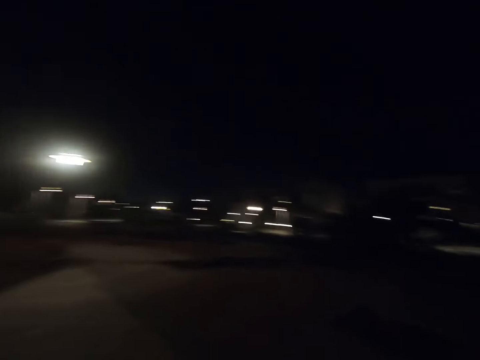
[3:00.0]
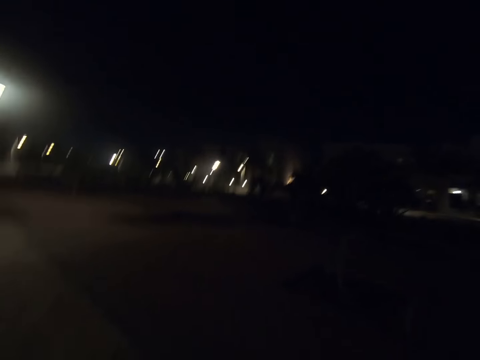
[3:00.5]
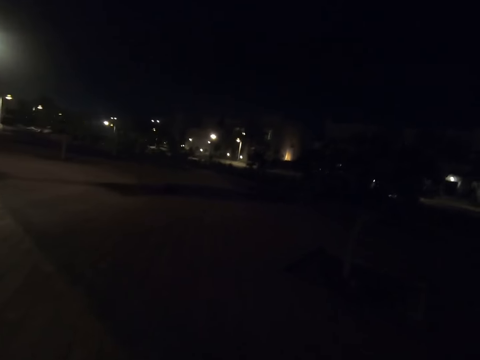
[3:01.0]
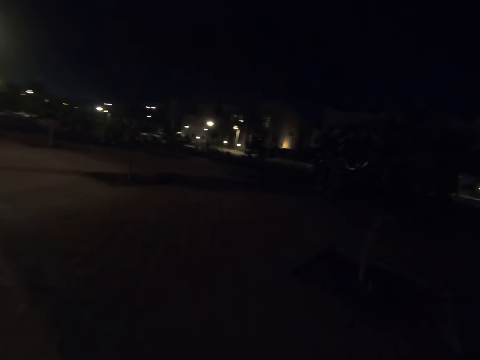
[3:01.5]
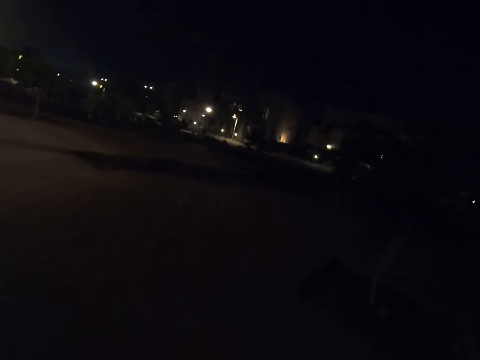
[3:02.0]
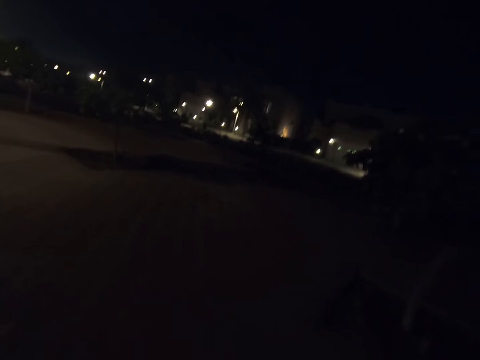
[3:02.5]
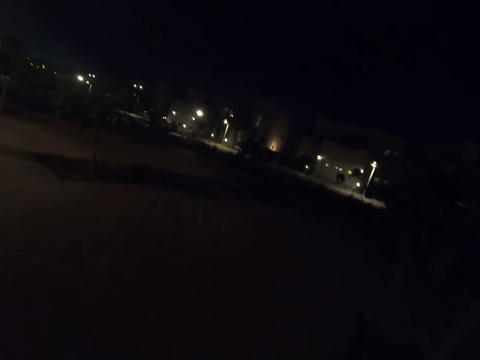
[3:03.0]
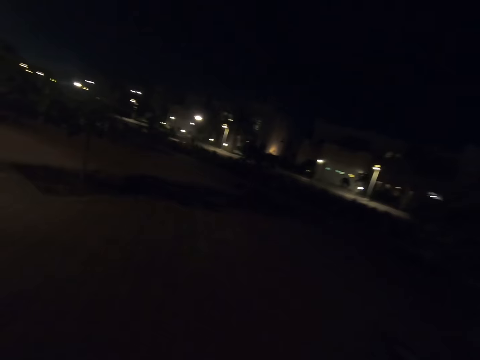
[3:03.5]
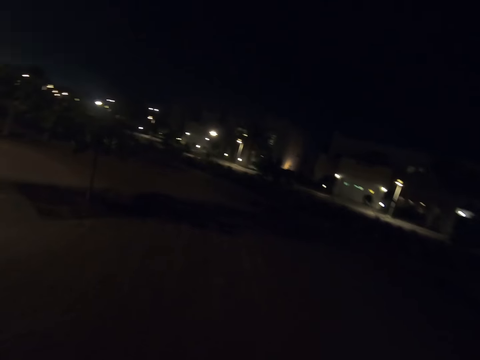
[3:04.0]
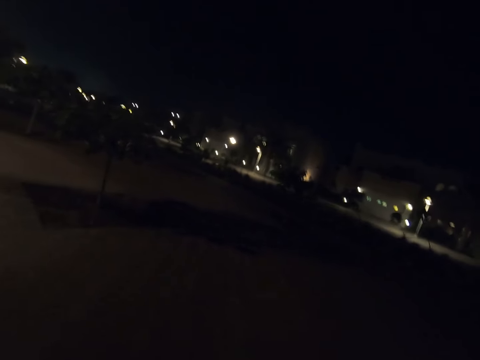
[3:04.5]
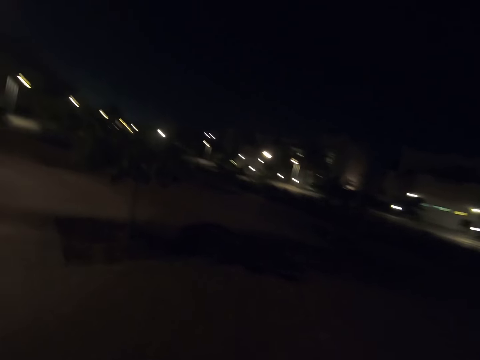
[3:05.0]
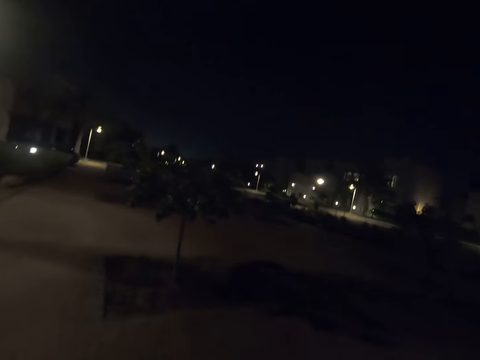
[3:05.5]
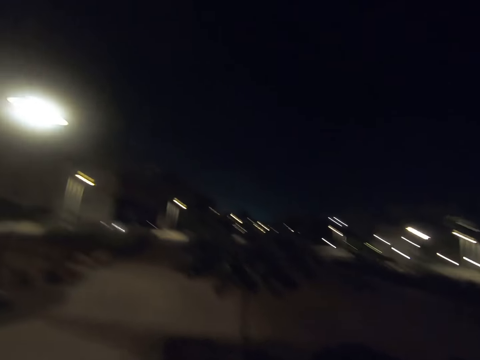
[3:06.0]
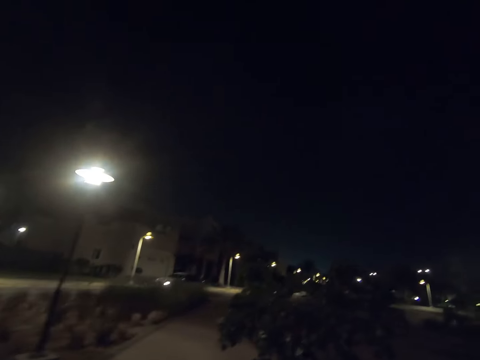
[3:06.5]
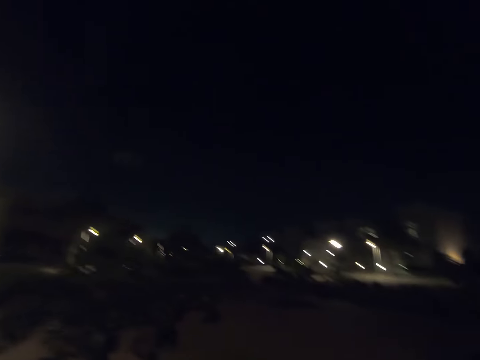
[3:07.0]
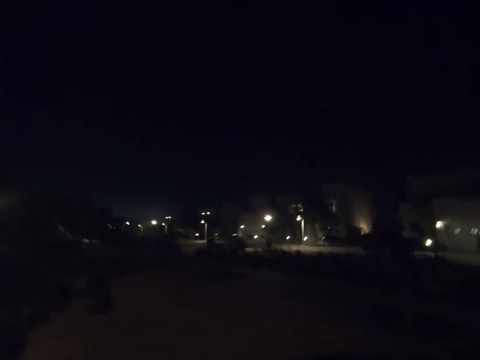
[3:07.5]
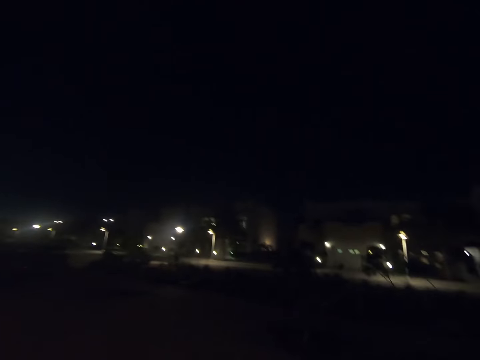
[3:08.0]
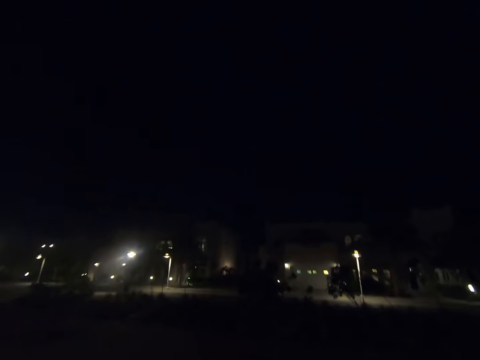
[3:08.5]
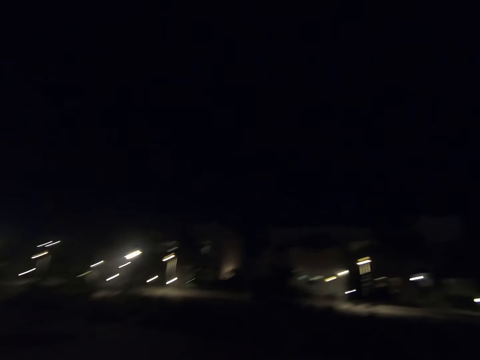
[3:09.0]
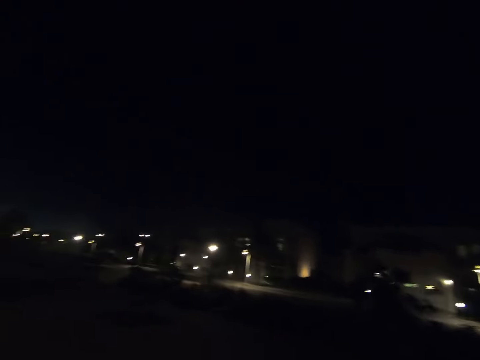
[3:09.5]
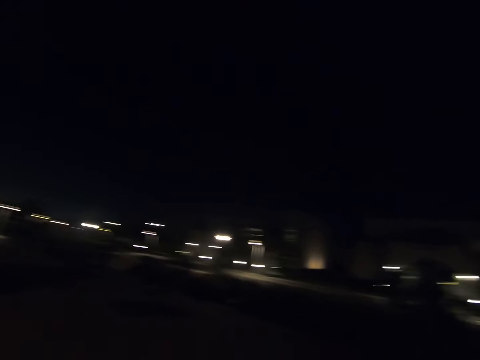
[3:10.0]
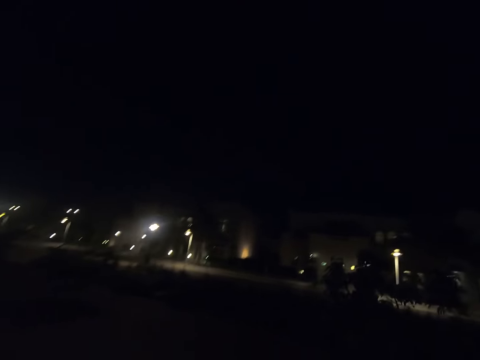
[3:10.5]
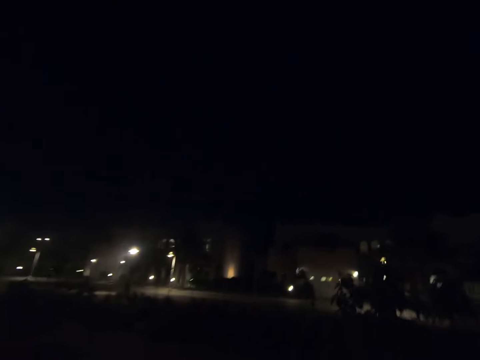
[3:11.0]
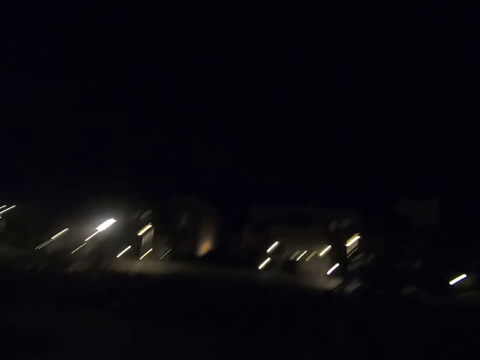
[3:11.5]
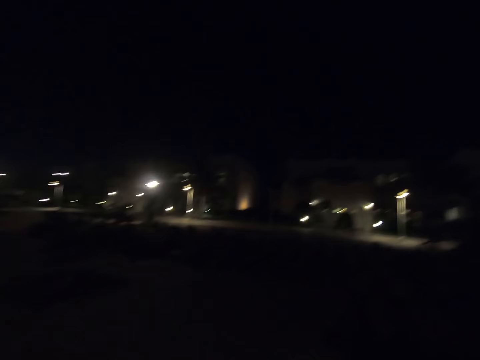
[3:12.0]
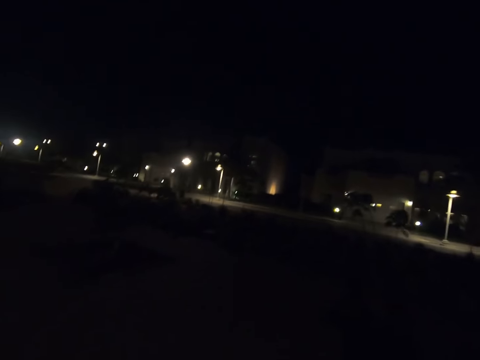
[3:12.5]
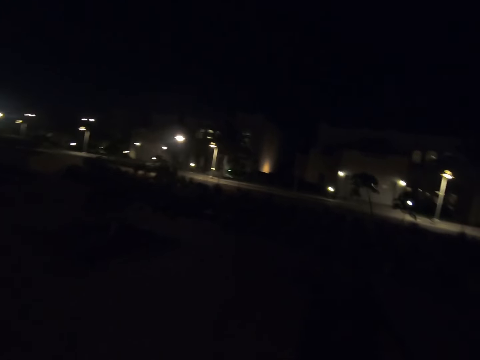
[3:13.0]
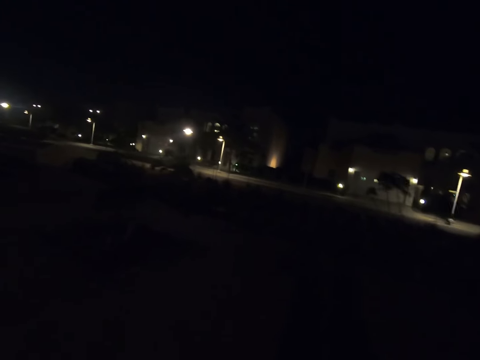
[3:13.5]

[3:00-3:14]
The camera wearer turns right. They walk forward. They look left. They look forward.

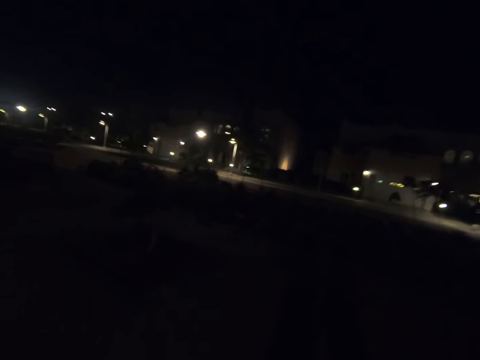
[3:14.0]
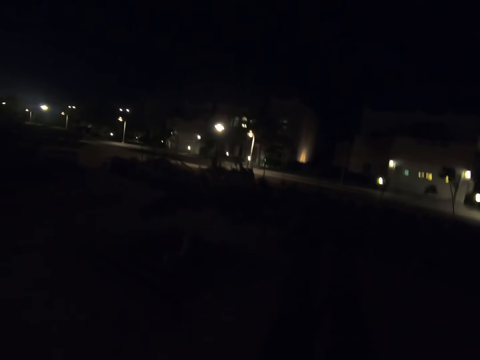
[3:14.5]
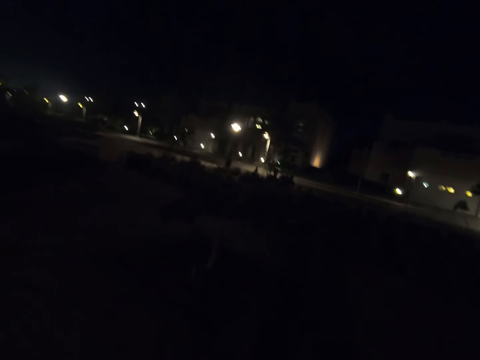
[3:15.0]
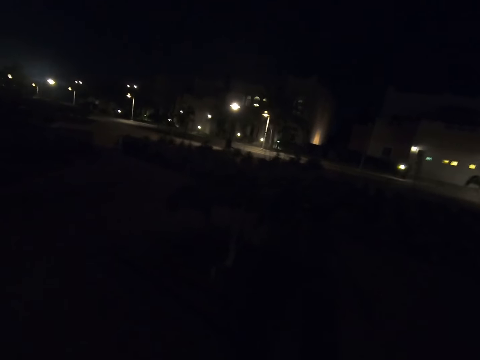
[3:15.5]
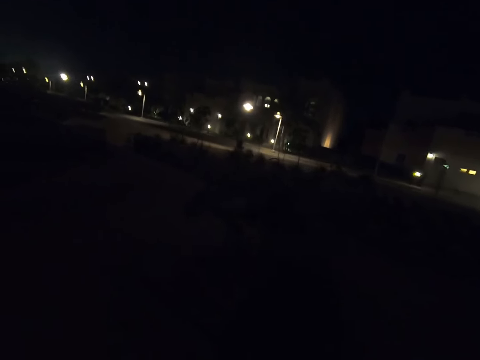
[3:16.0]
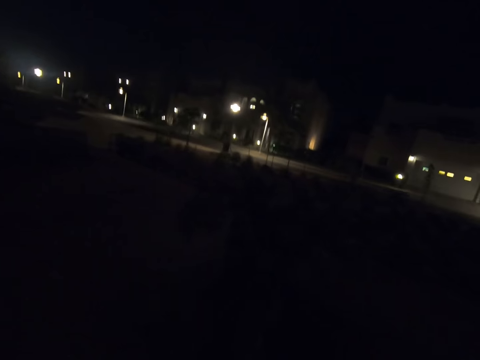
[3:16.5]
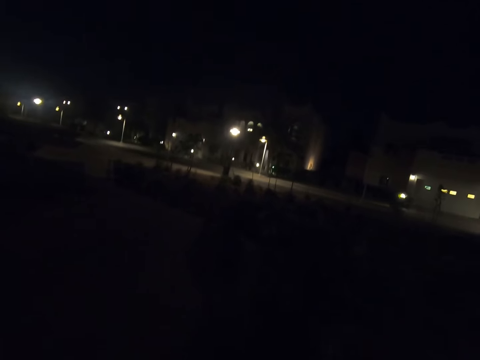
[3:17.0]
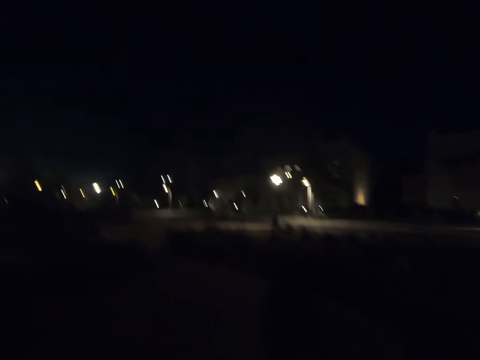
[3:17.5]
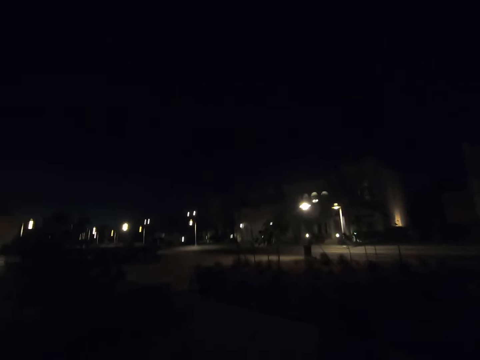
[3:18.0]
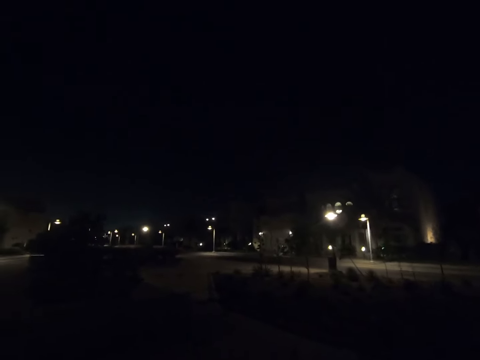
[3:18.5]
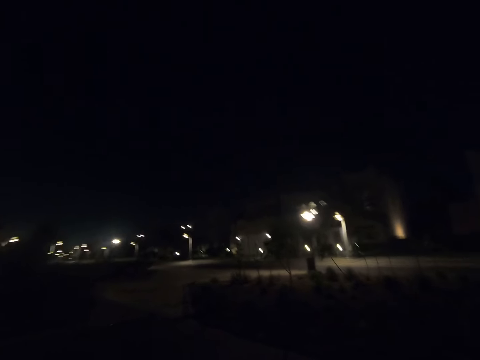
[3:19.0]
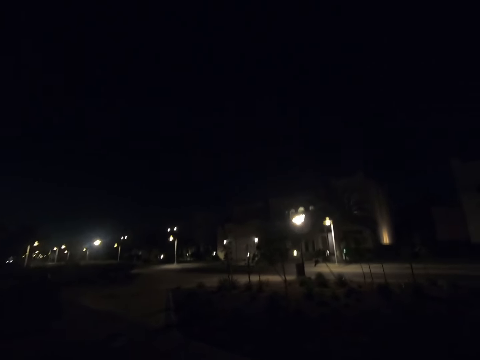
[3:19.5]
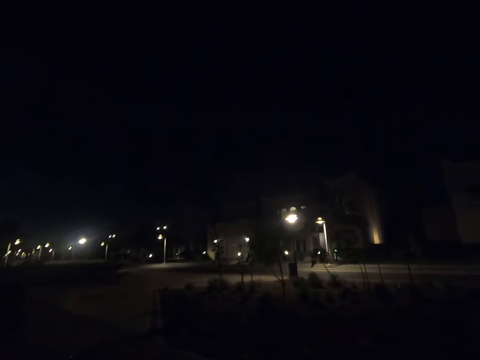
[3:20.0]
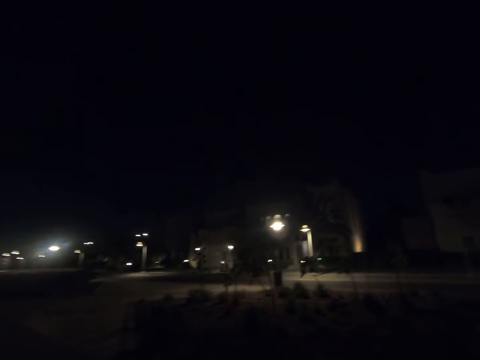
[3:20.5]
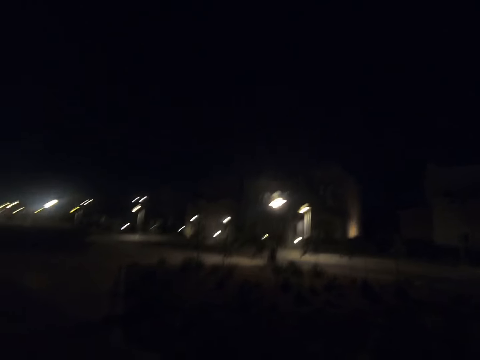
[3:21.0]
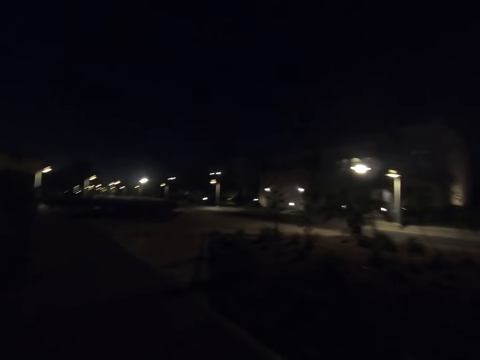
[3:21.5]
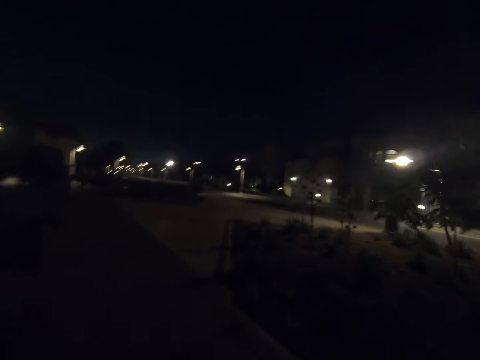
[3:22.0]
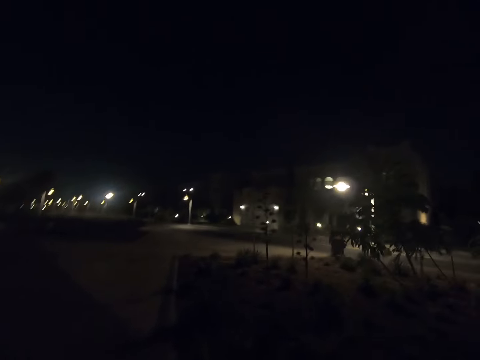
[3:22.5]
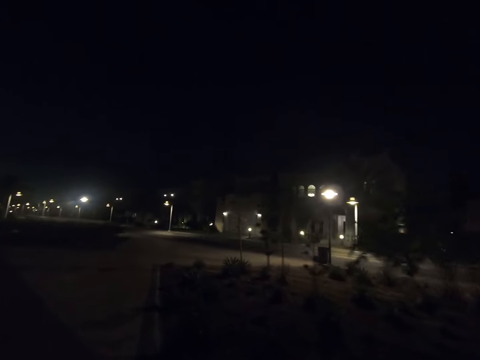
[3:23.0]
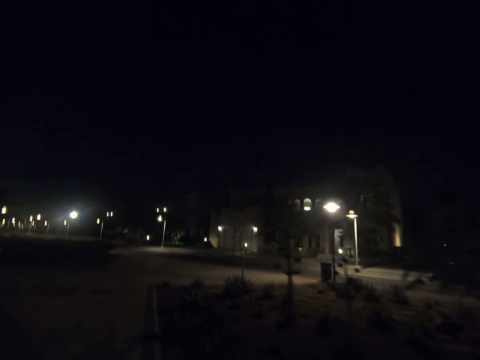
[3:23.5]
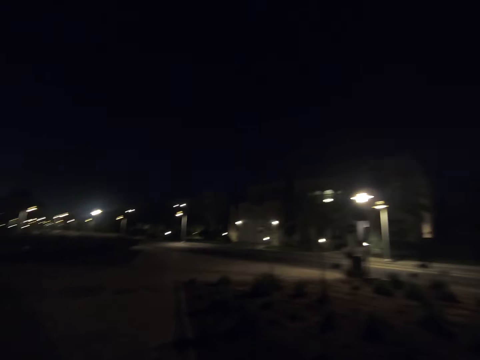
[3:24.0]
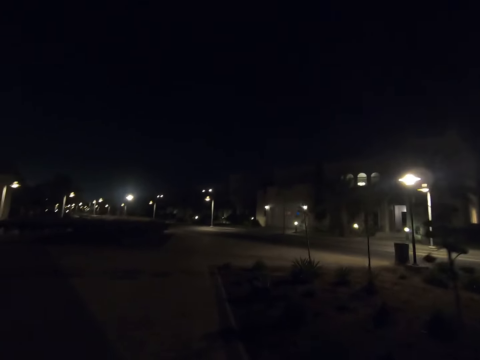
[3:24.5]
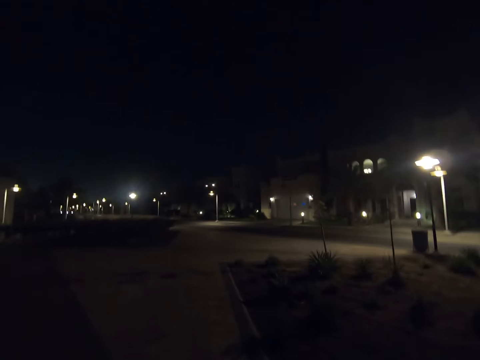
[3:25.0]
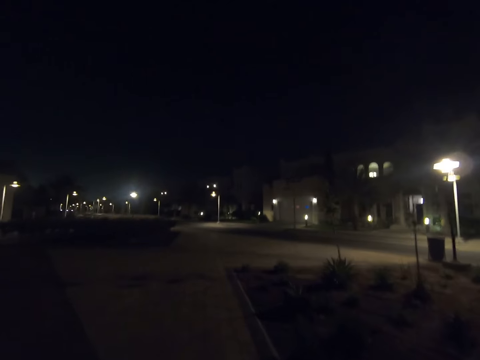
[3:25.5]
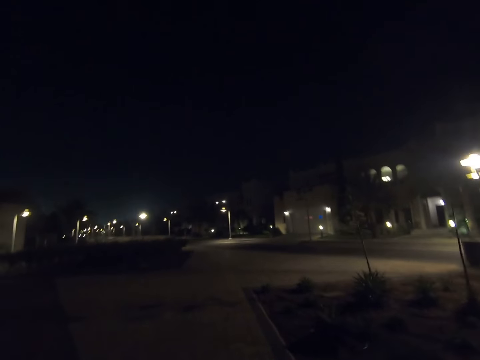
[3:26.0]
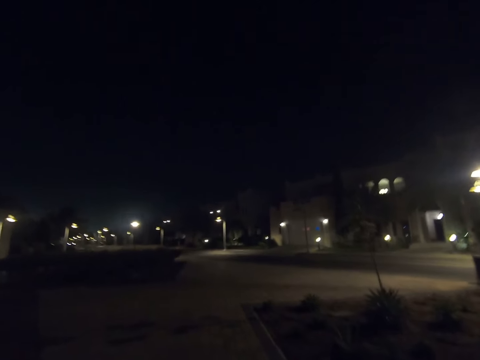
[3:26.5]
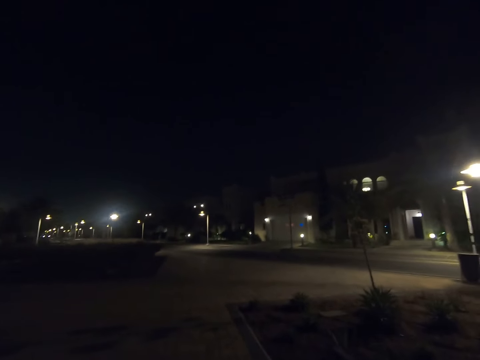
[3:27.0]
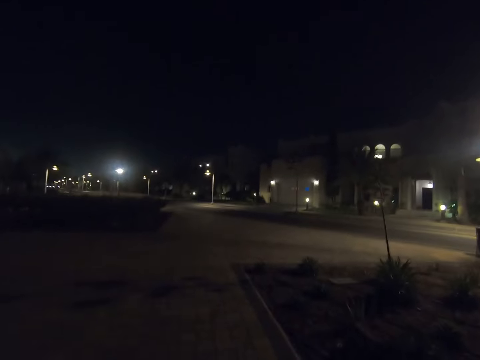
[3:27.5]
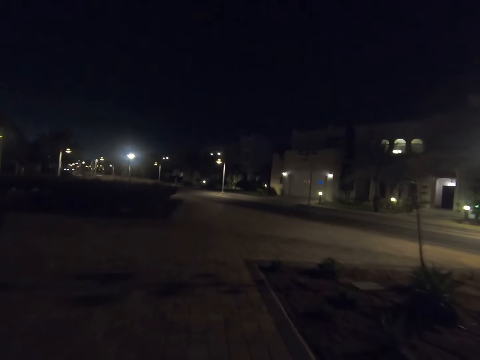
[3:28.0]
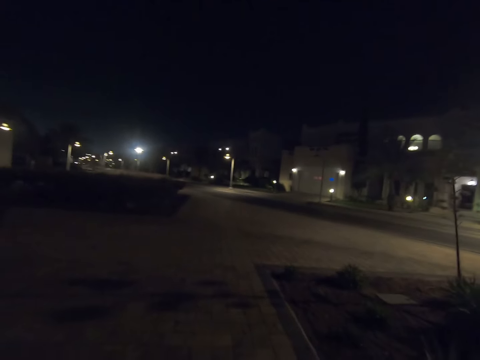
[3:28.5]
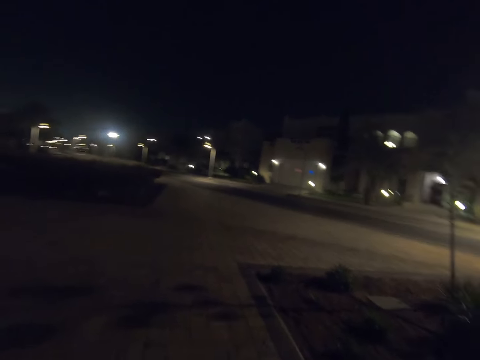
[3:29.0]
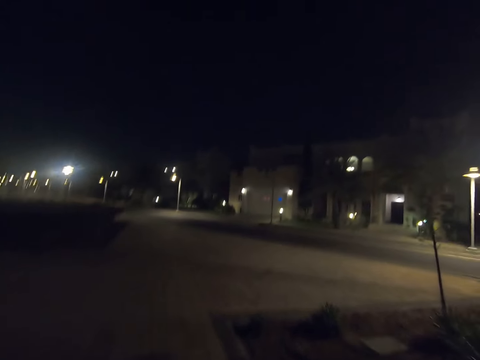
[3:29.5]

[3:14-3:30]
The camera wearer walks to the path. They walk forward. They look right. They look forward.
